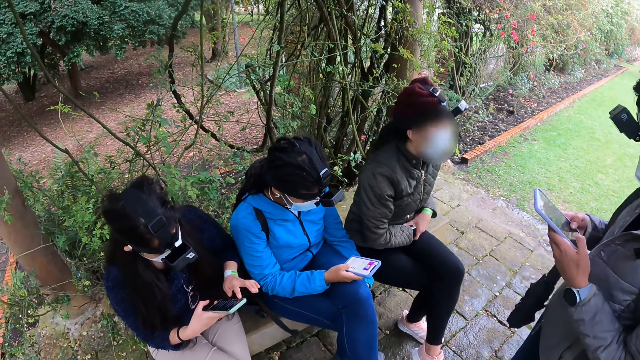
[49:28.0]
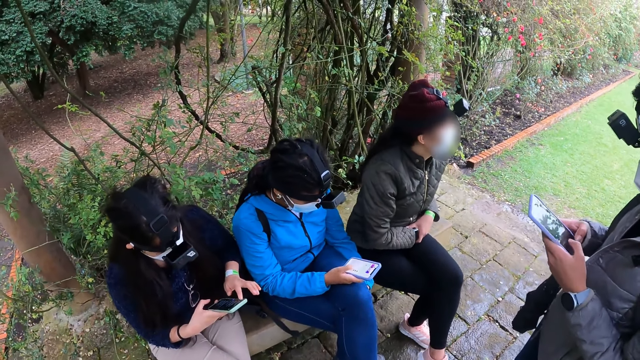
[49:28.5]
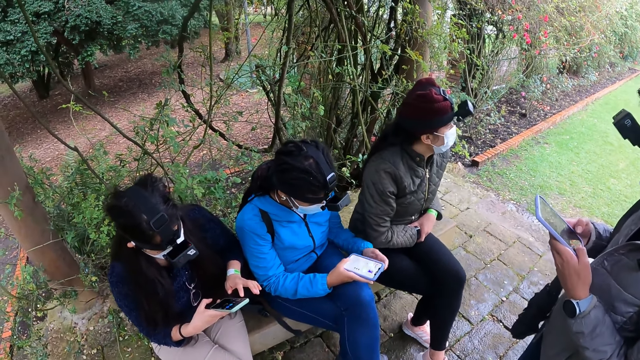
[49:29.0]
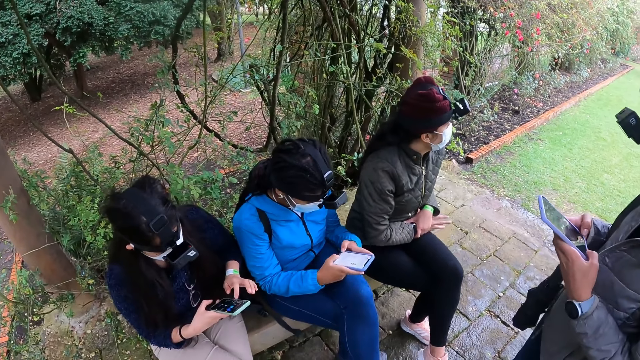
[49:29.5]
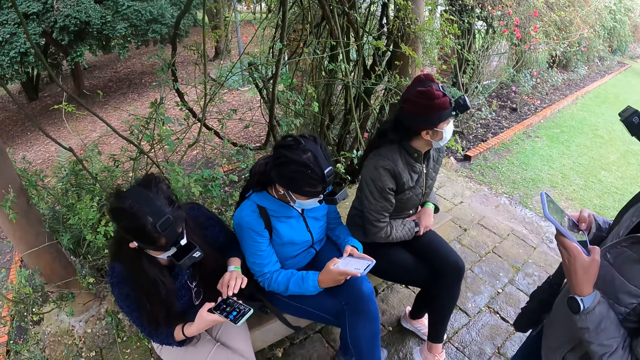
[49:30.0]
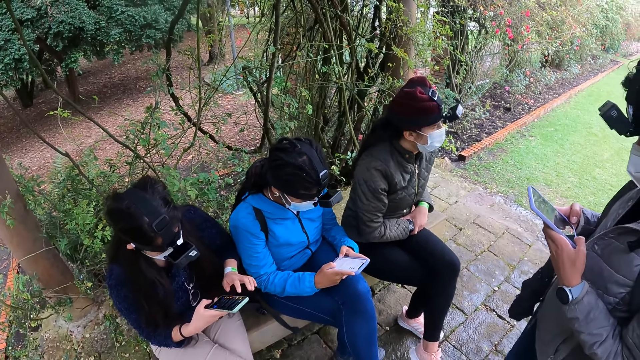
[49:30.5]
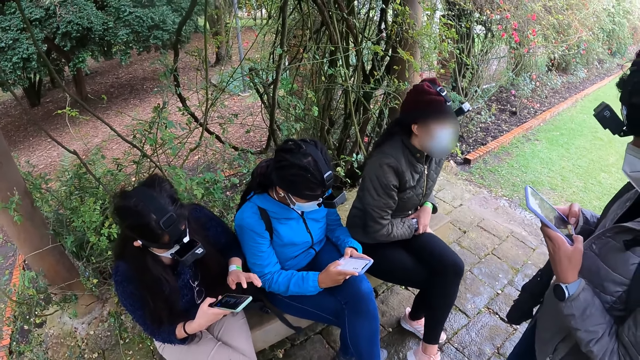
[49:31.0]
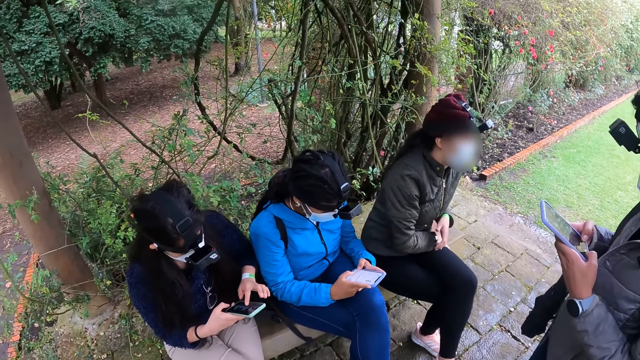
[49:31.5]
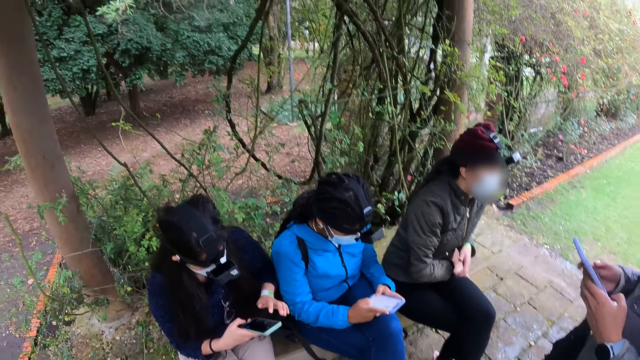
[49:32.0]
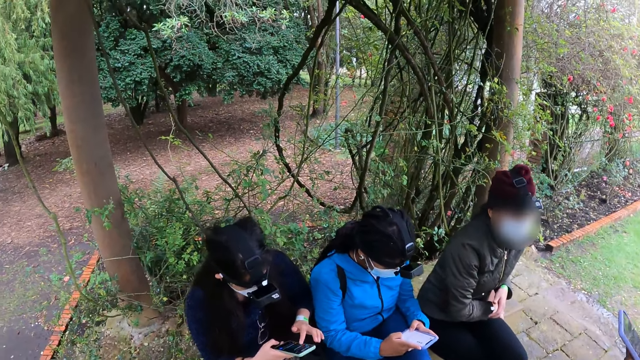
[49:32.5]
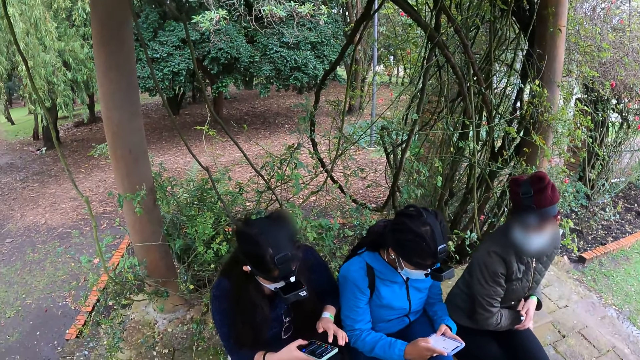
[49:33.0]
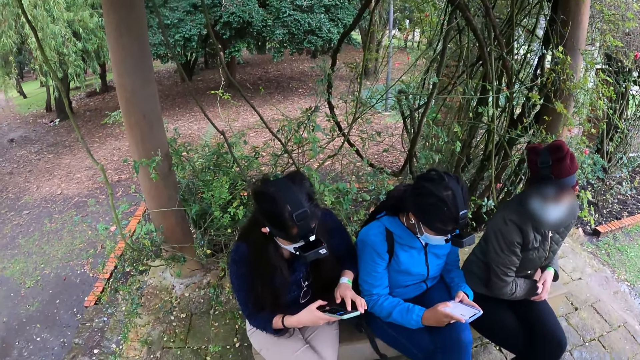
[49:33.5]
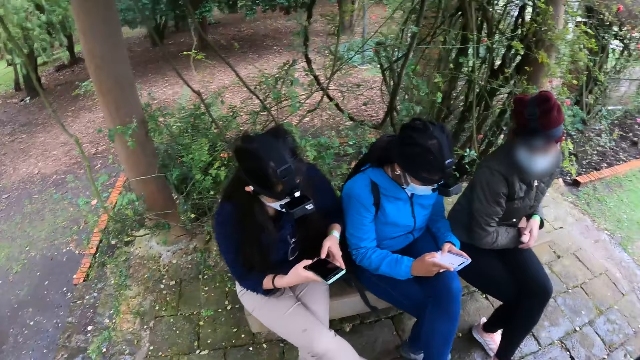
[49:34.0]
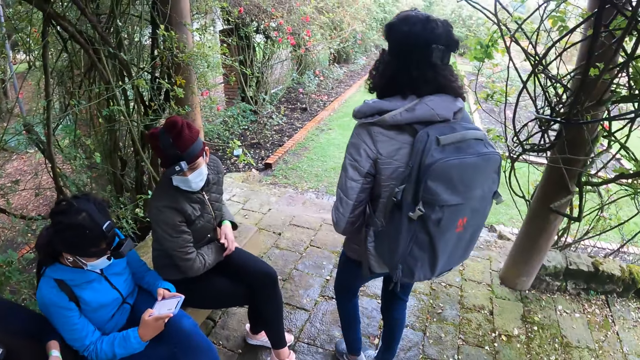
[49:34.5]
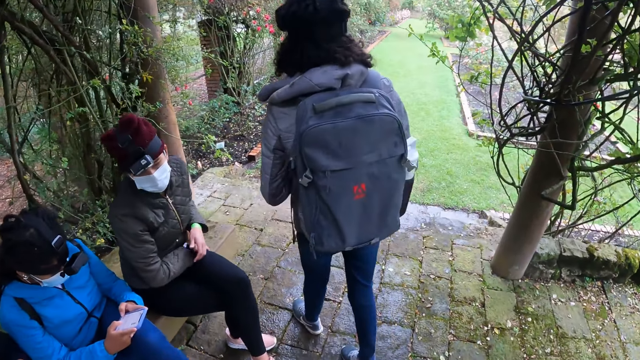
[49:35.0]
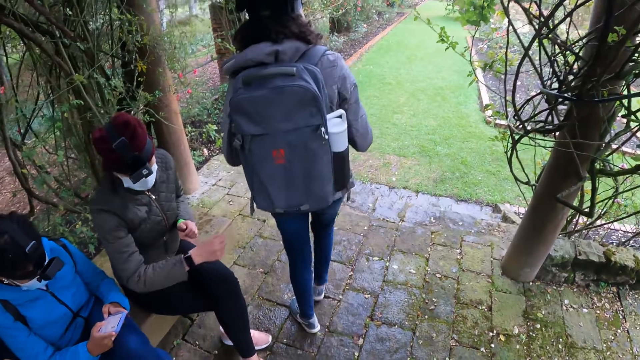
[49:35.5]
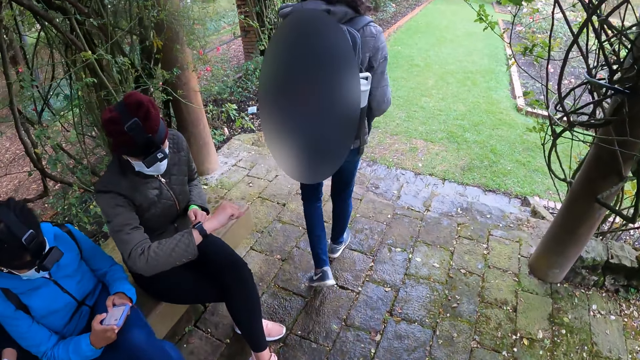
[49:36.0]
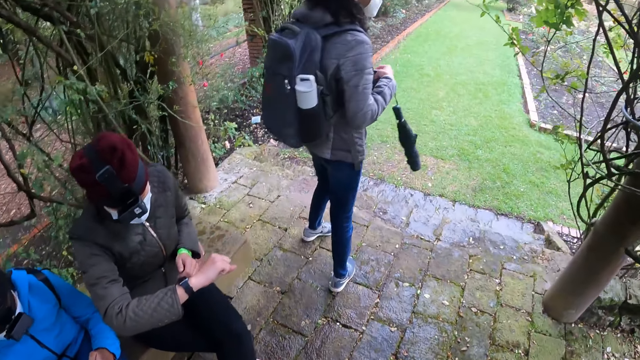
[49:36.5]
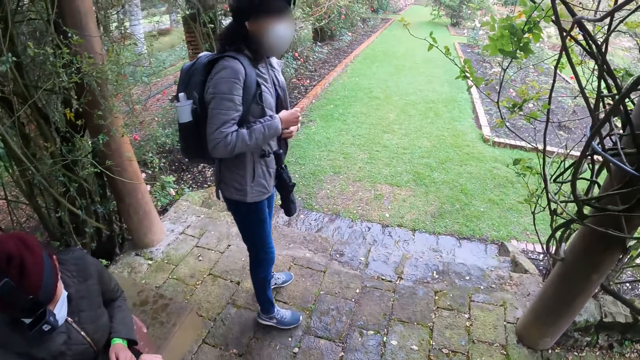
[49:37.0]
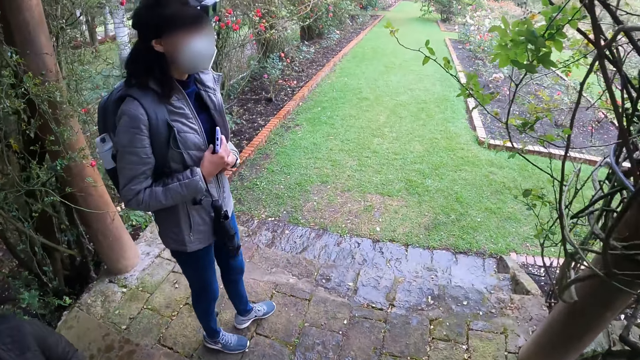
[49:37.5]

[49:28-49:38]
A woman operates the phone with both hands. A person moves around. Another woman checks the wrist watch on her left hand.

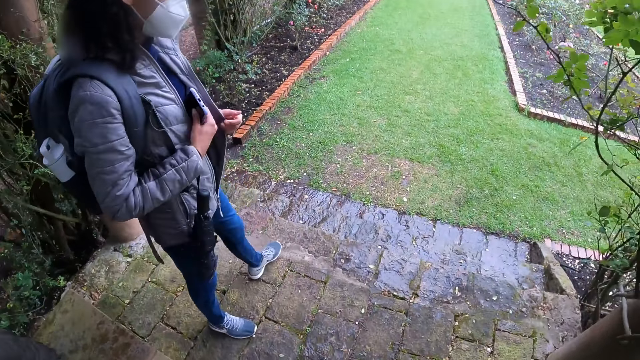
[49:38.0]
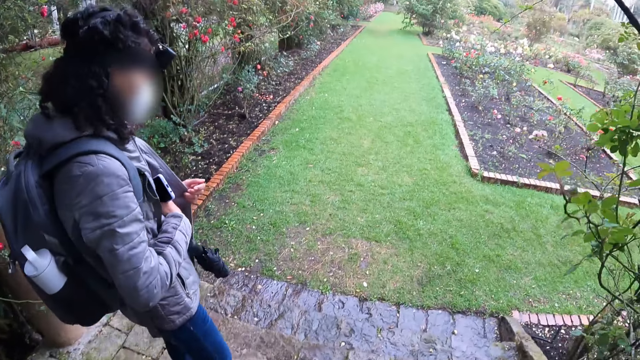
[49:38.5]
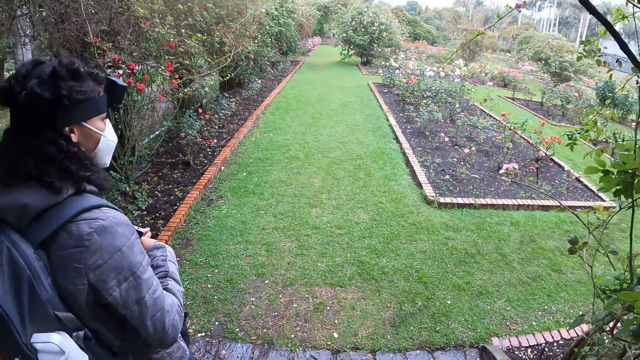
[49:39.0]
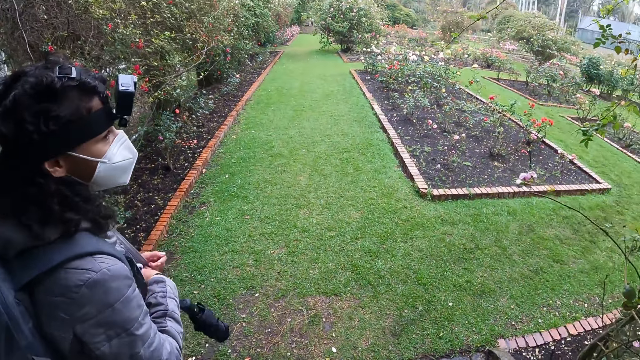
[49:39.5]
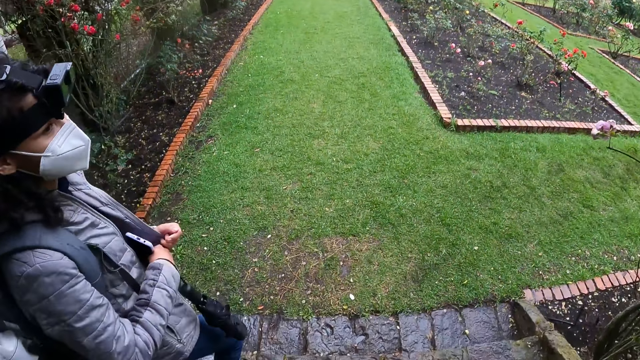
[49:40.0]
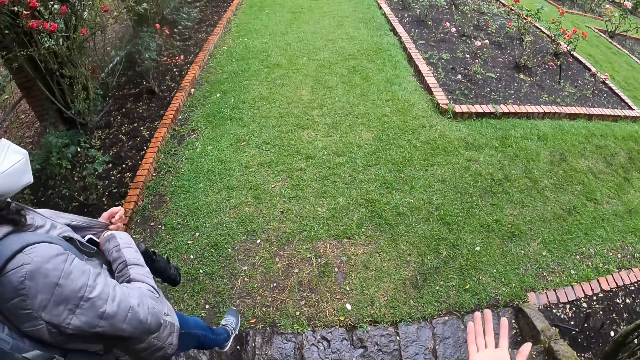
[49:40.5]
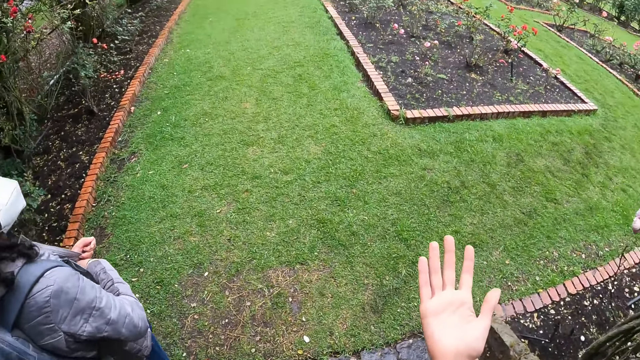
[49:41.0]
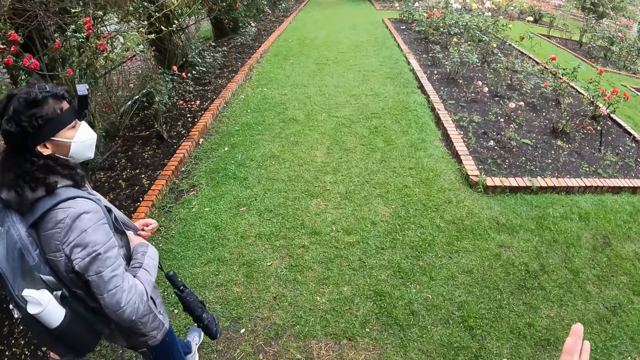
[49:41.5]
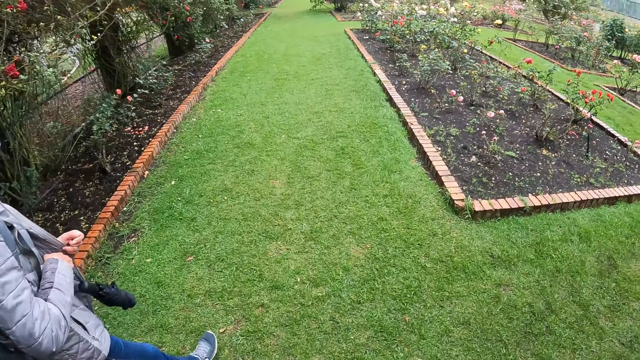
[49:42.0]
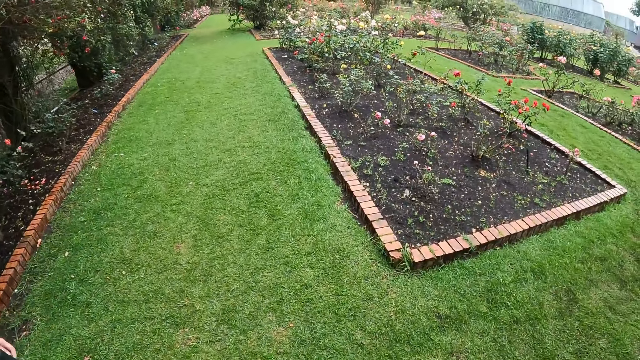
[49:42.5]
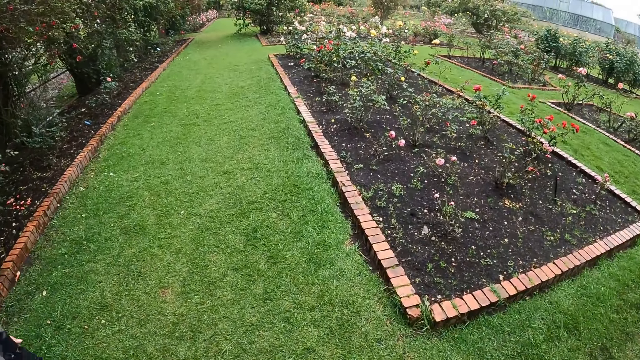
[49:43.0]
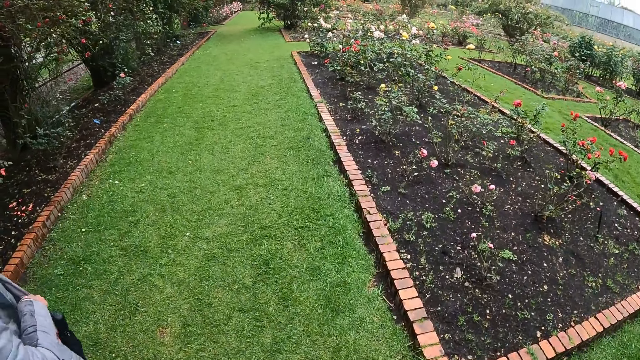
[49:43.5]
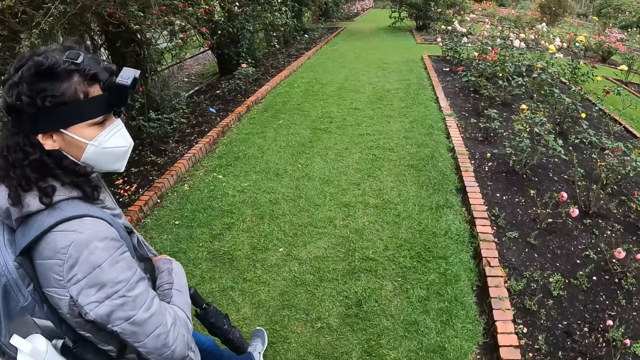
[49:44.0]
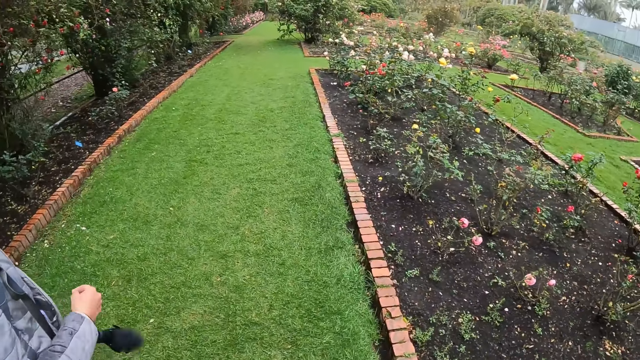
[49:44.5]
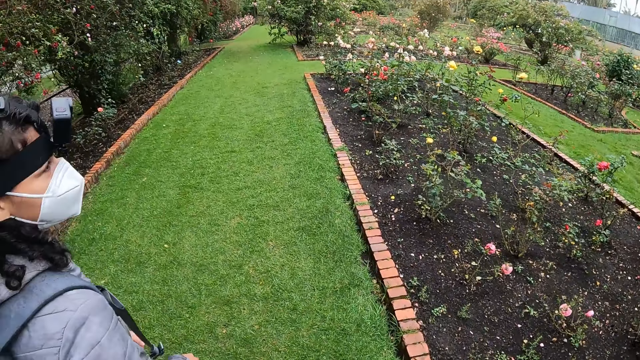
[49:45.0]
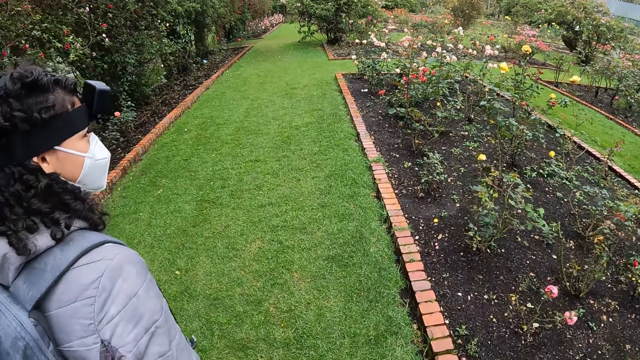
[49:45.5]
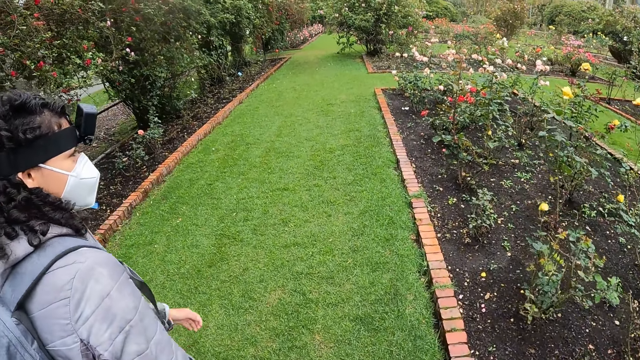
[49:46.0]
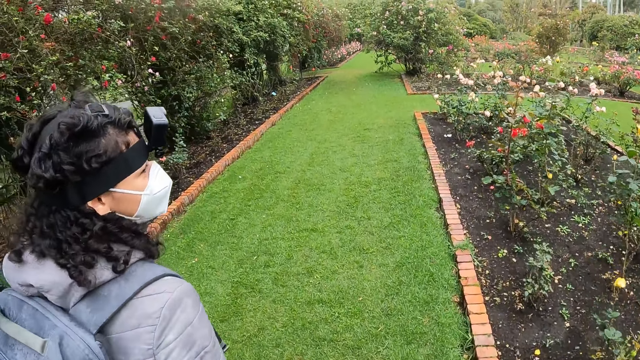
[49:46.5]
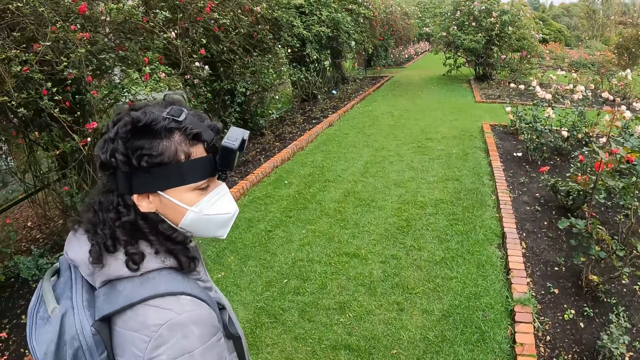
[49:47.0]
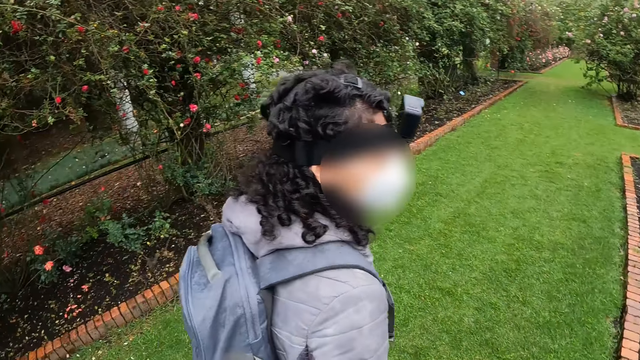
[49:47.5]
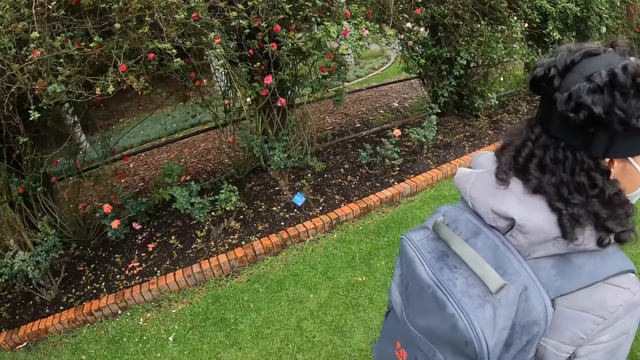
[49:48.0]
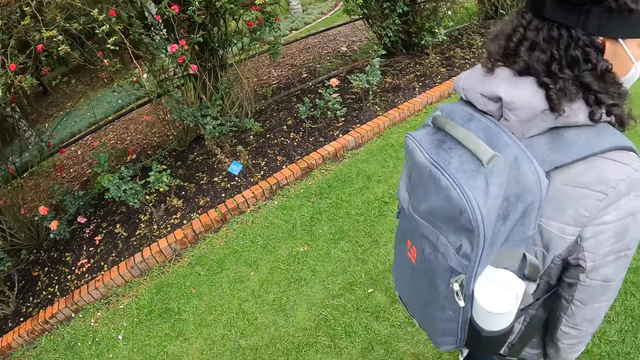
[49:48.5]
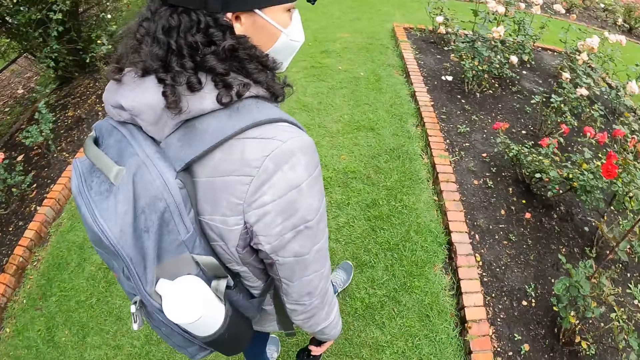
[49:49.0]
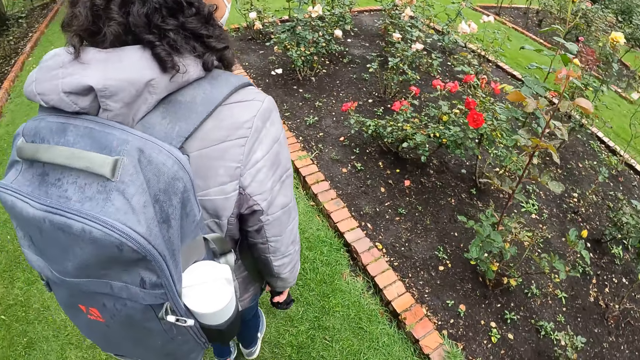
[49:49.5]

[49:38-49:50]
A woman puts the phone into the pocket of her jacket with both hands. The camera wearer walks in the garden. The woman interacts with the camera wearer.
